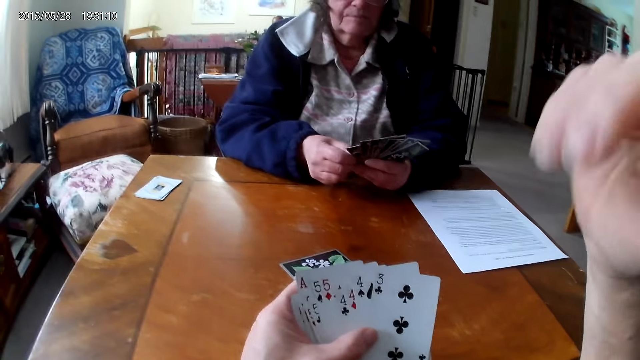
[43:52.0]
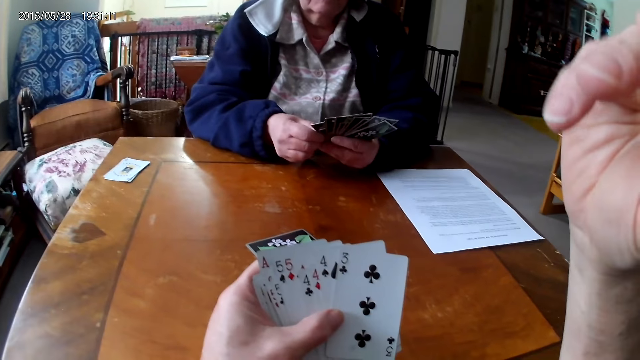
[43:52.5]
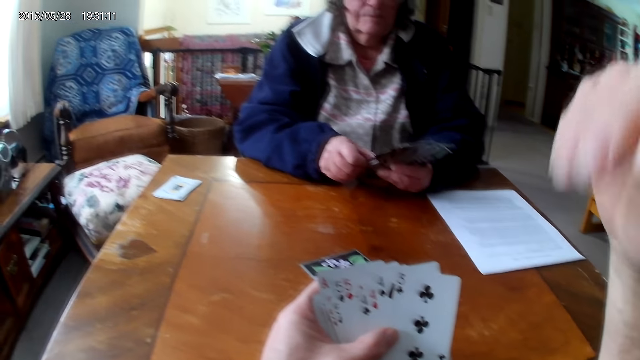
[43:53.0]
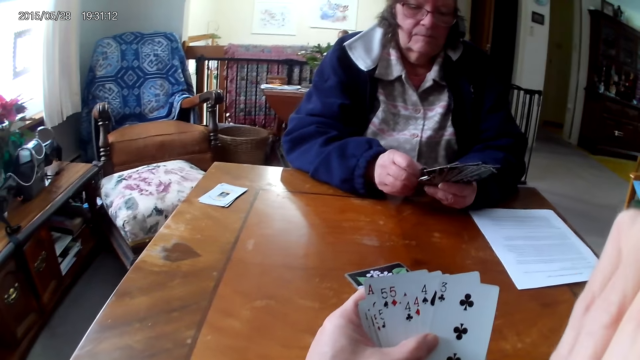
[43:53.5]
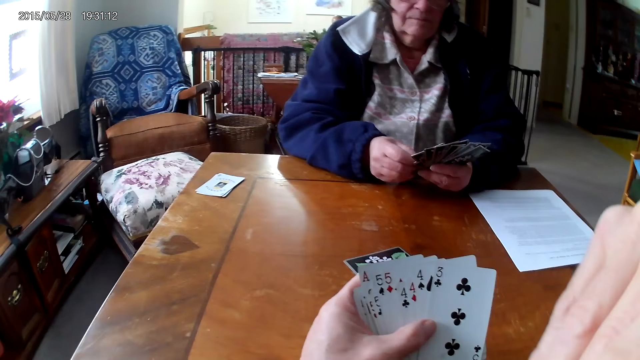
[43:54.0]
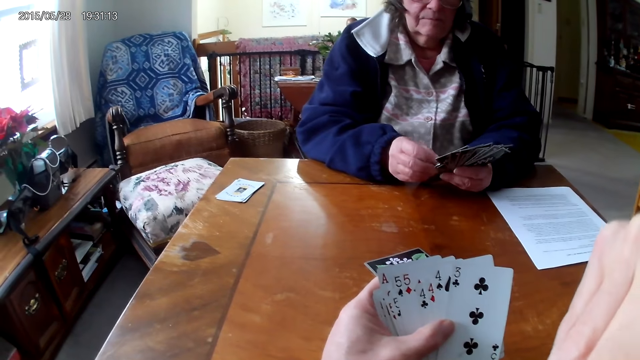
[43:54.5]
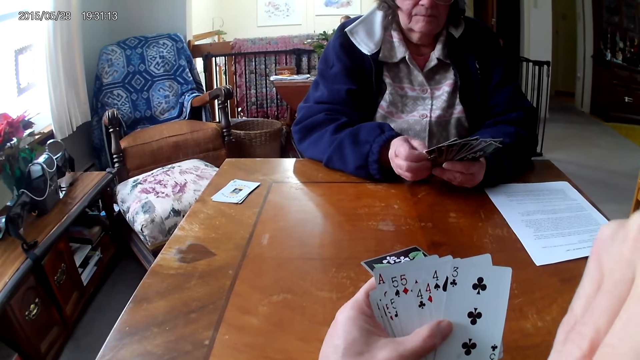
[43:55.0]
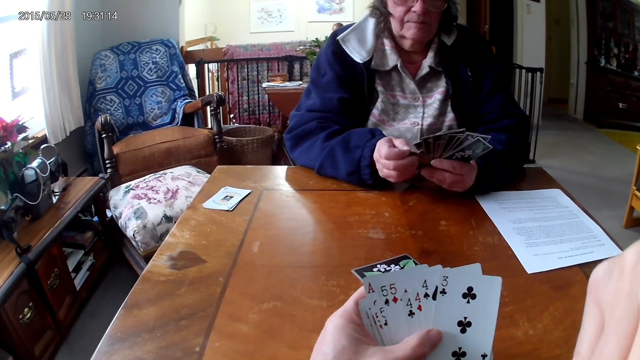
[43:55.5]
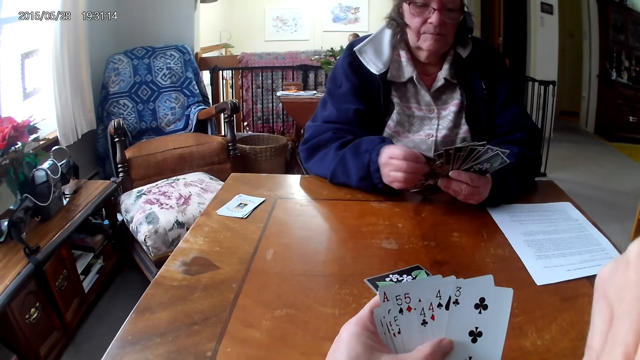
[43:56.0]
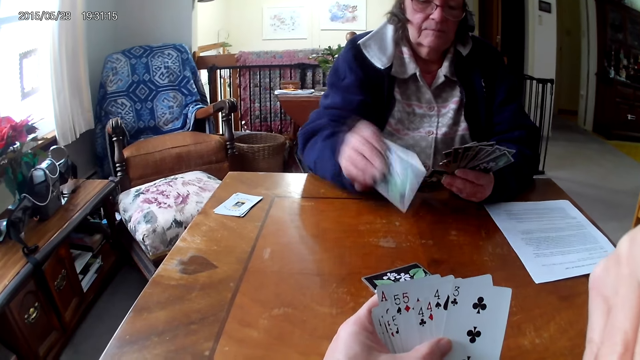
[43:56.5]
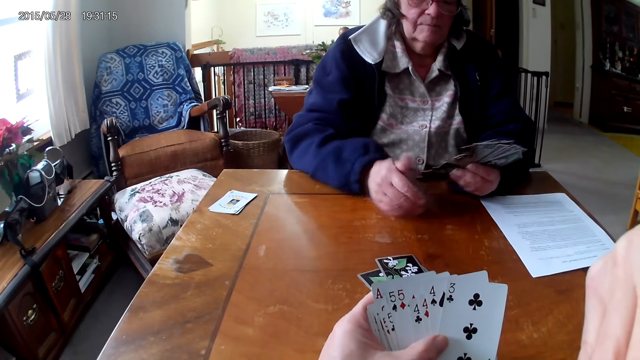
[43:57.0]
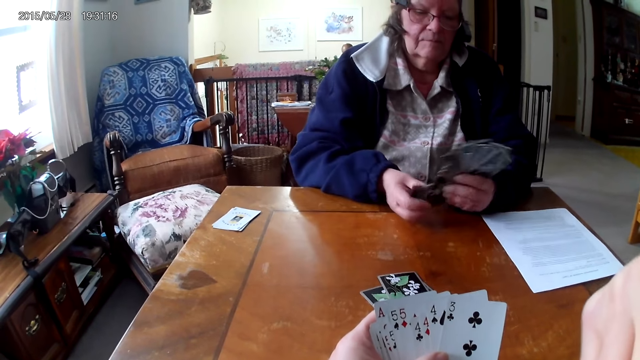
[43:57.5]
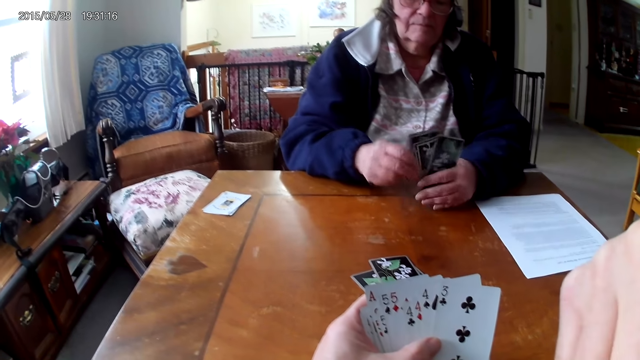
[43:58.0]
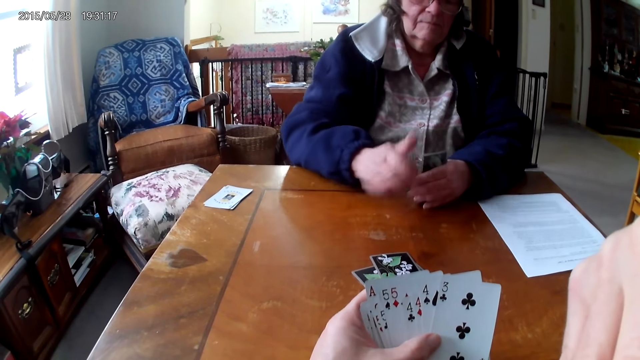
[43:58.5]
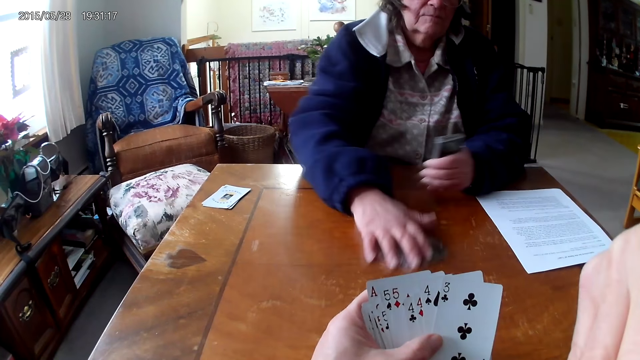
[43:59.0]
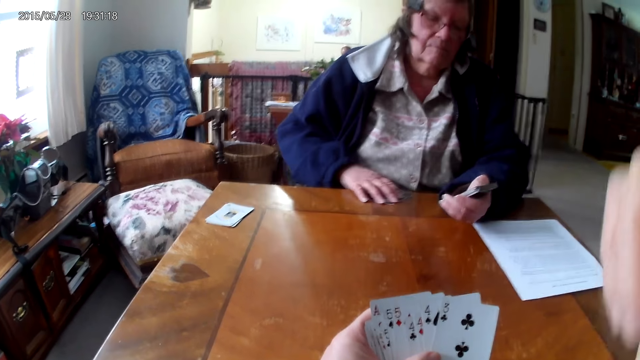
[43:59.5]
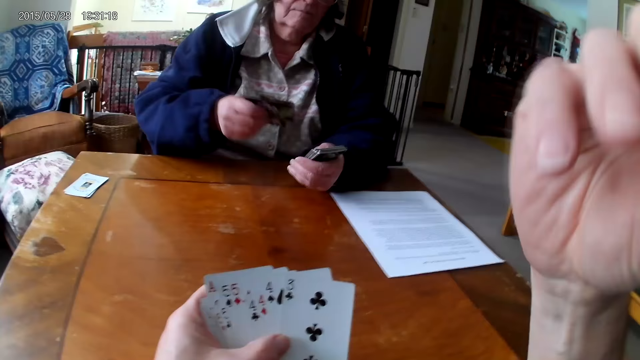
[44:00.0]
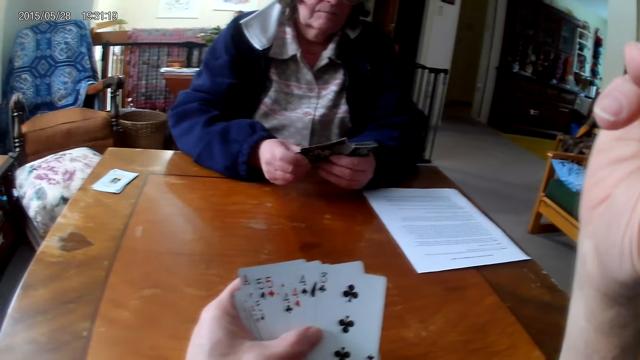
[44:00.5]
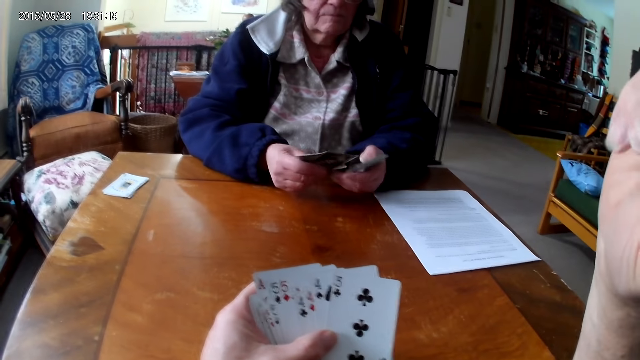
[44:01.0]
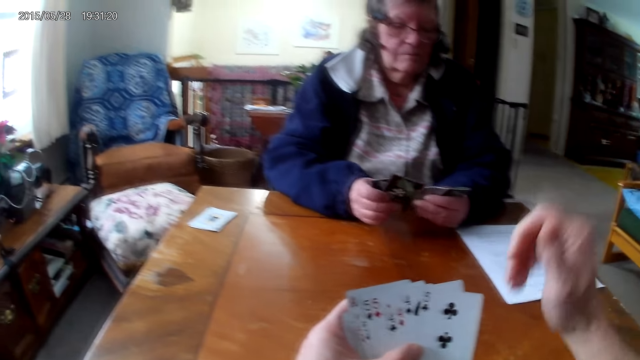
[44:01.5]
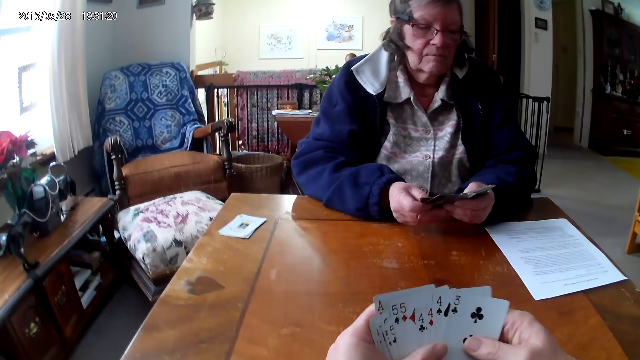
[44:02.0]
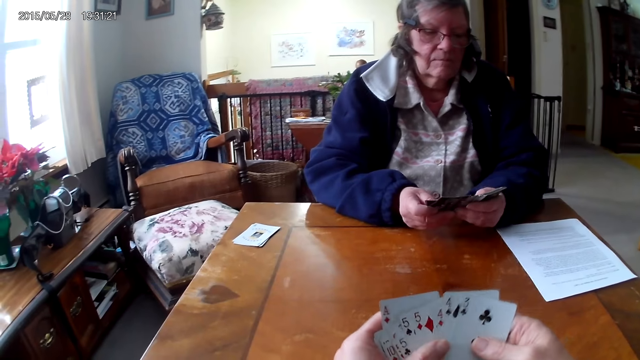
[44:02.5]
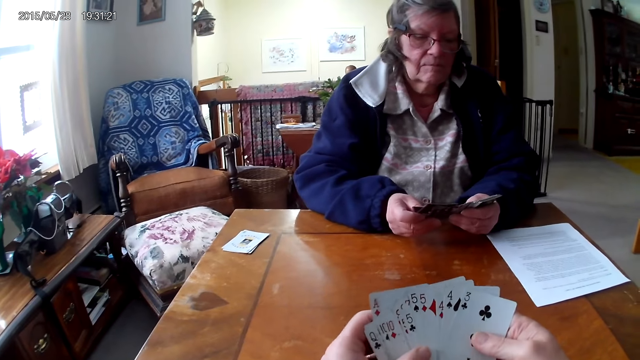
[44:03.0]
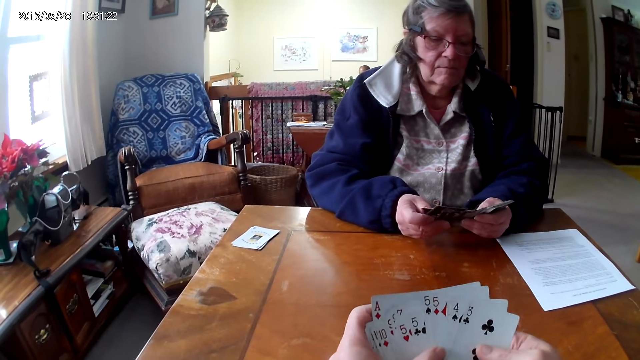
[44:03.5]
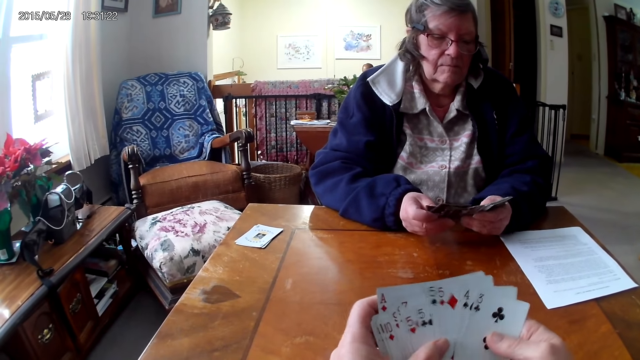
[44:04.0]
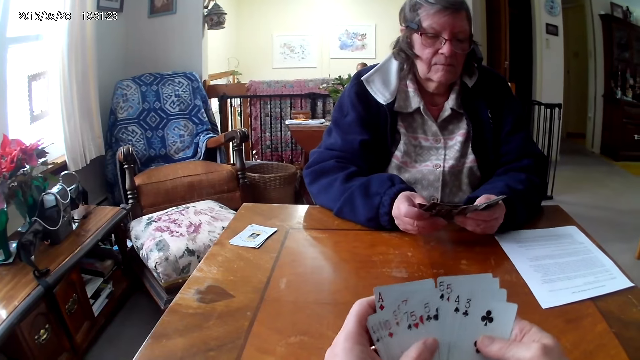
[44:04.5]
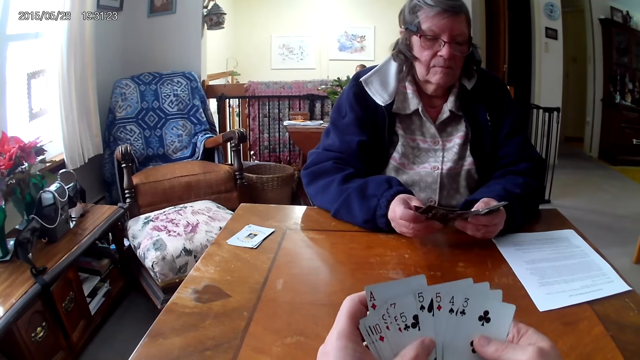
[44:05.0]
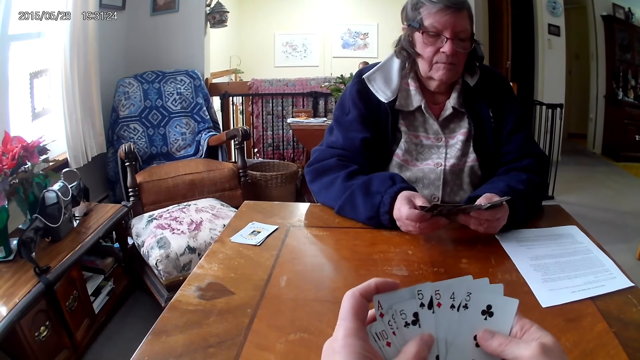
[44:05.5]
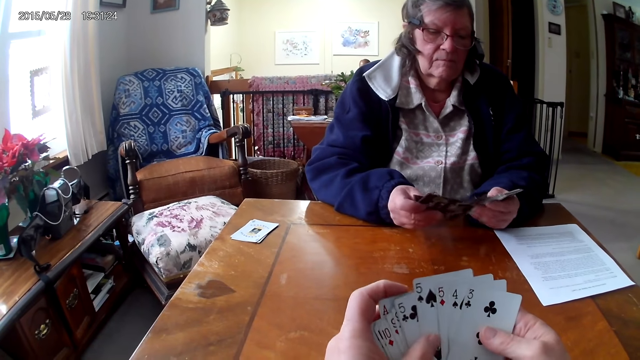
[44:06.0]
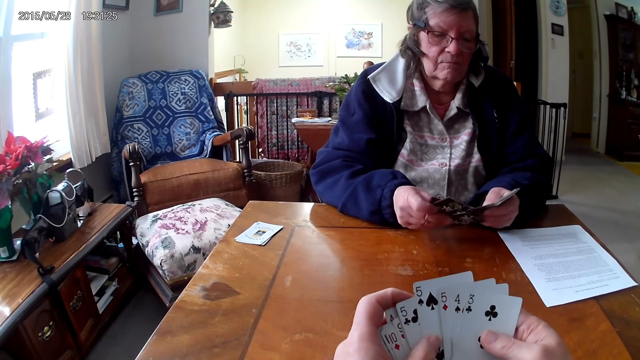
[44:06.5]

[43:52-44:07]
The woman puts a card on the table. She picks the cards from the table. The camera wearer and the woman play cards. The camera wearer looks at the cards.

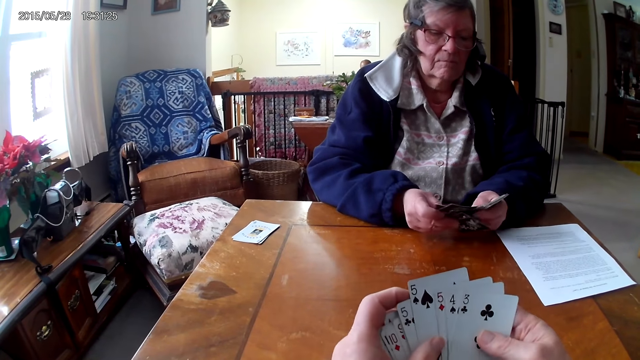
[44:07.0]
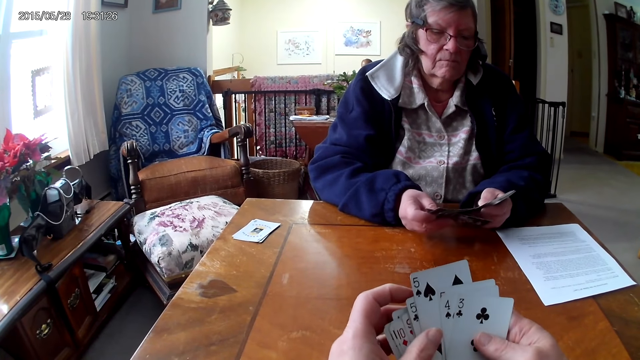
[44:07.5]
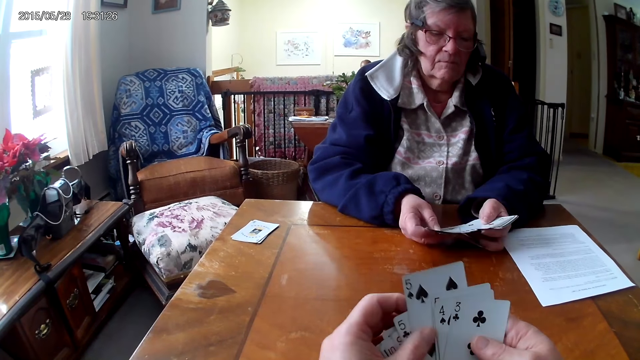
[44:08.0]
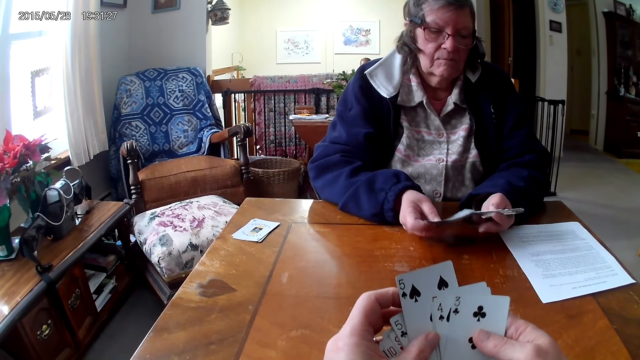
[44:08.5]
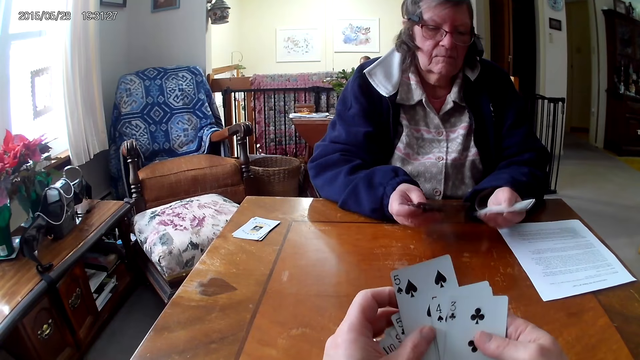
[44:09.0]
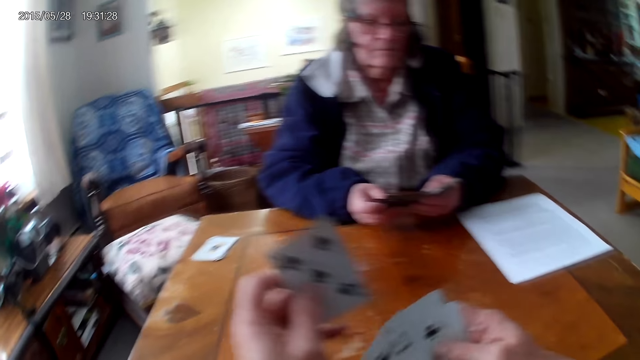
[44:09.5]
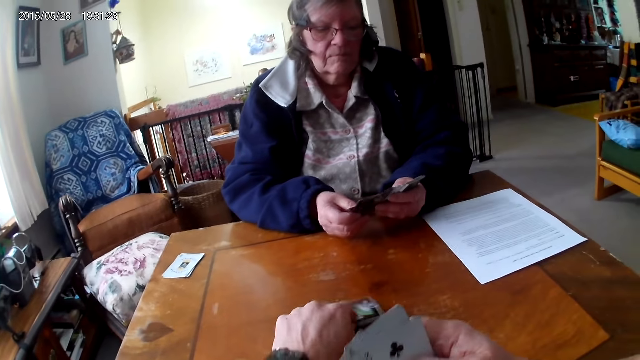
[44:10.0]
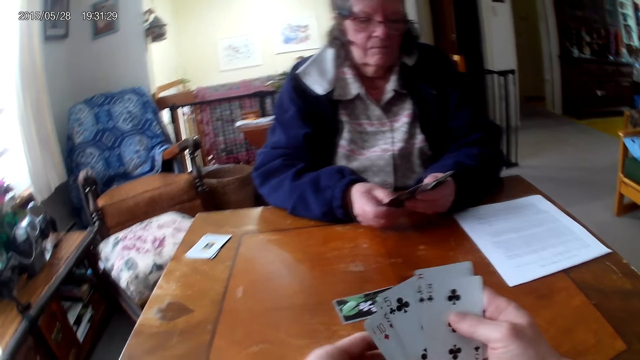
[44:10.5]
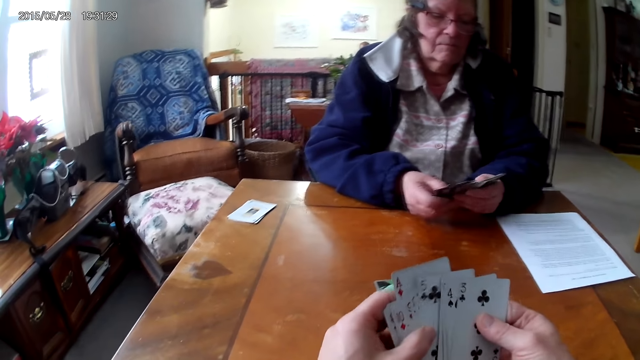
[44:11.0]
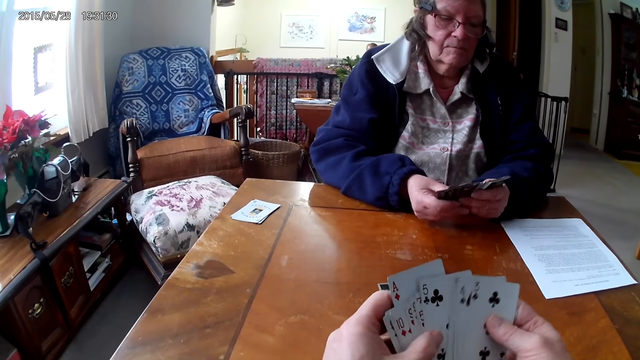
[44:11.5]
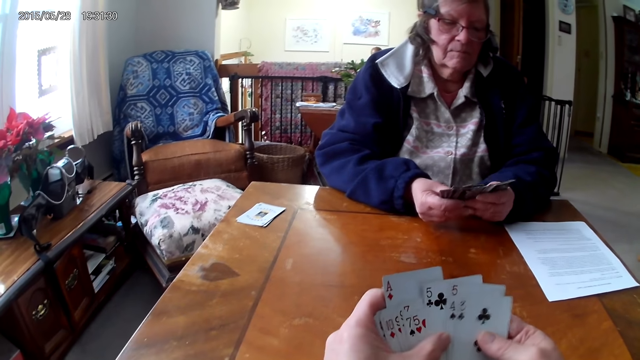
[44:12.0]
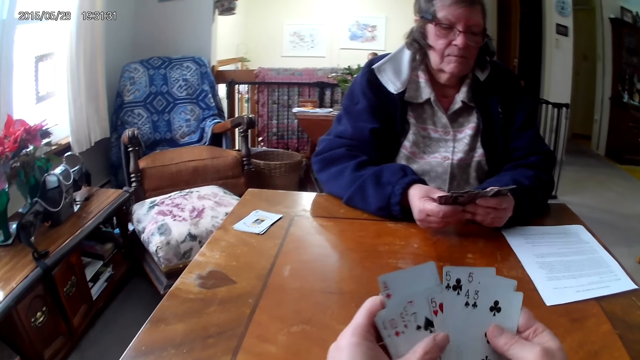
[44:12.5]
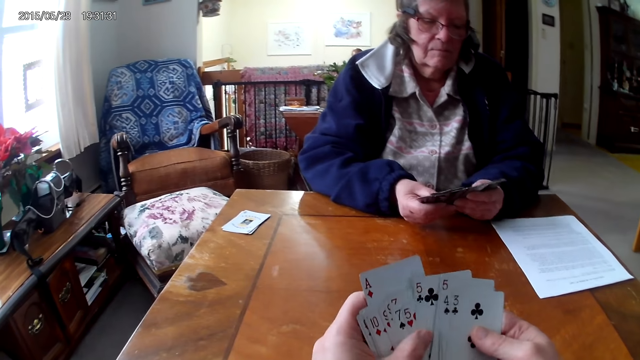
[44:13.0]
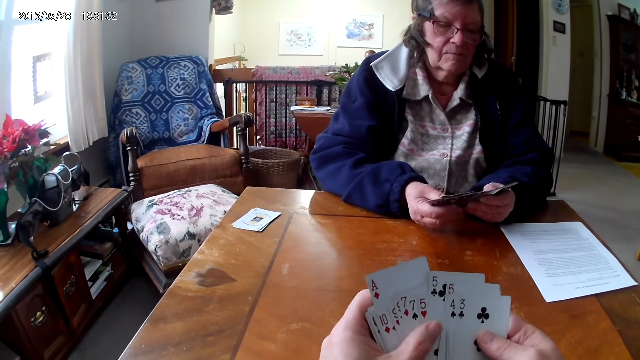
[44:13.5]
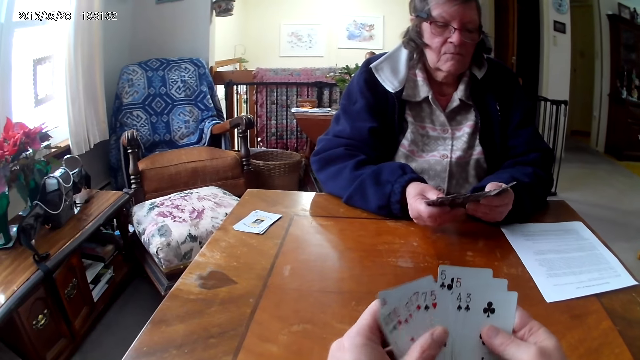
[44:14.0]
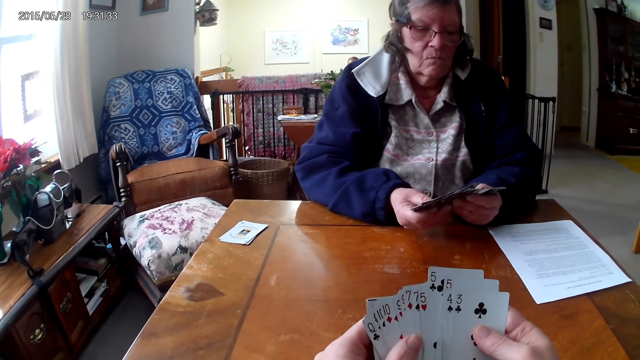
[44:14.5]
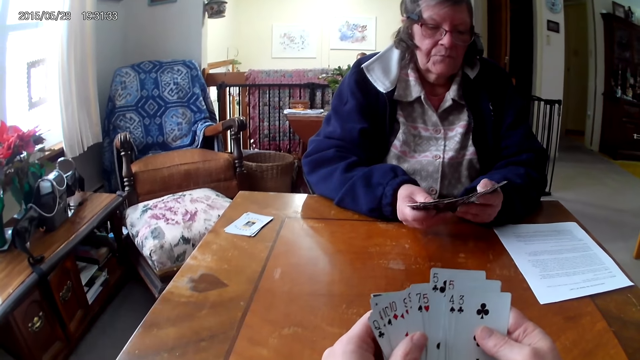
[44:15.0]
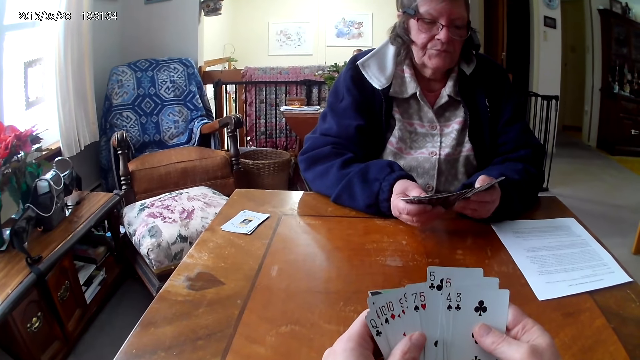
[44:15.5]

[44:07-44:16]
The camera wearer puts a card on the table.
